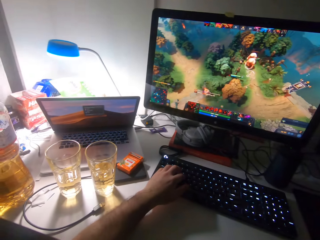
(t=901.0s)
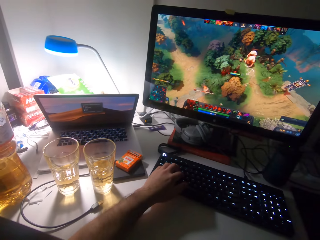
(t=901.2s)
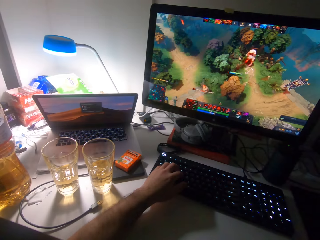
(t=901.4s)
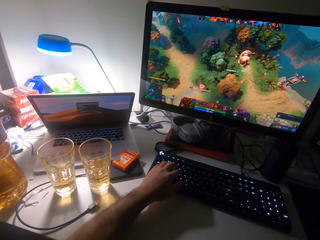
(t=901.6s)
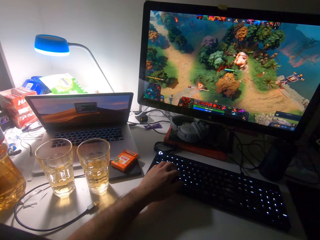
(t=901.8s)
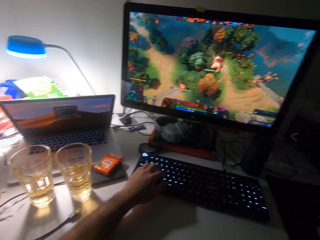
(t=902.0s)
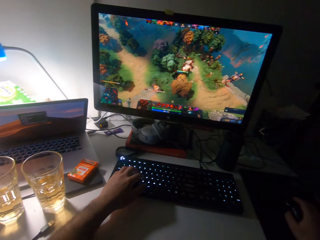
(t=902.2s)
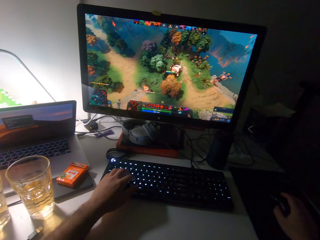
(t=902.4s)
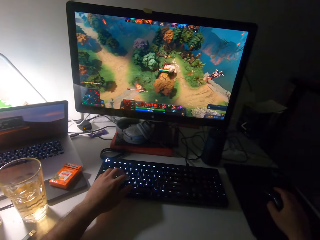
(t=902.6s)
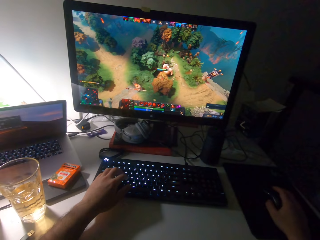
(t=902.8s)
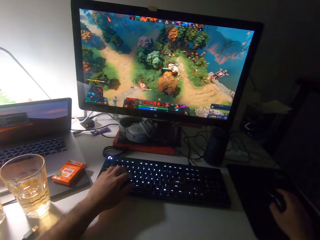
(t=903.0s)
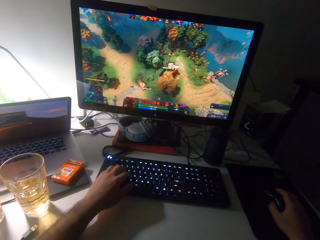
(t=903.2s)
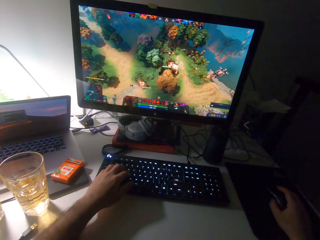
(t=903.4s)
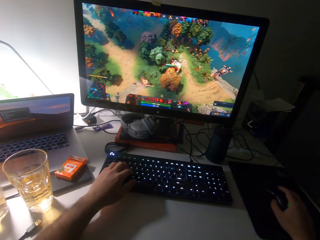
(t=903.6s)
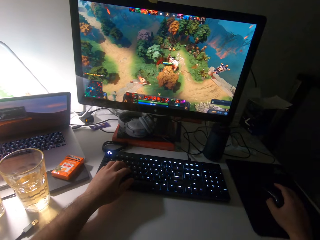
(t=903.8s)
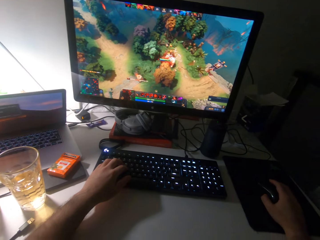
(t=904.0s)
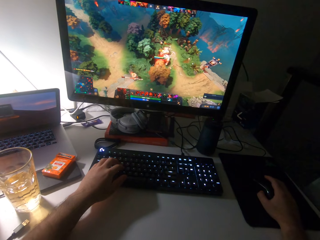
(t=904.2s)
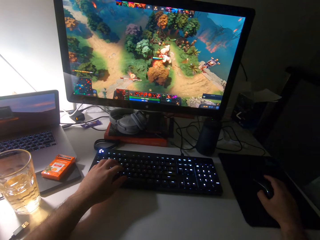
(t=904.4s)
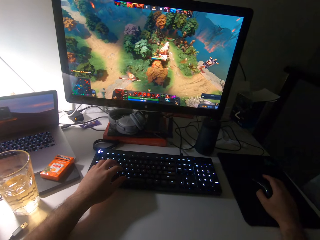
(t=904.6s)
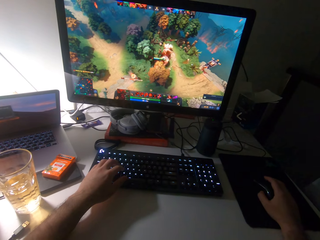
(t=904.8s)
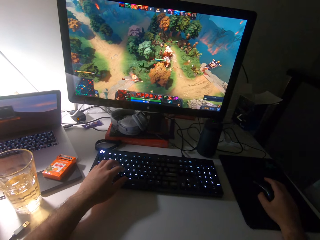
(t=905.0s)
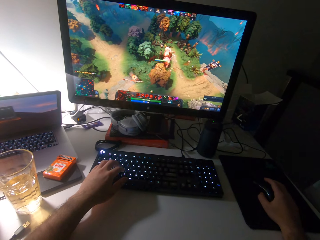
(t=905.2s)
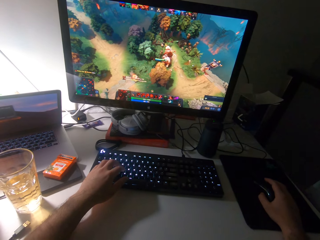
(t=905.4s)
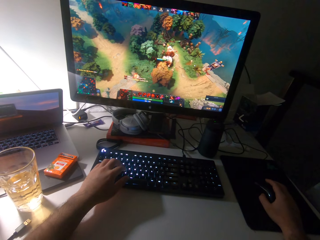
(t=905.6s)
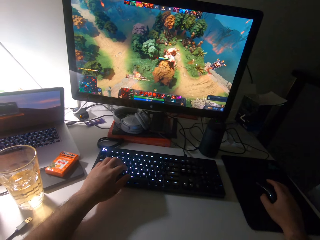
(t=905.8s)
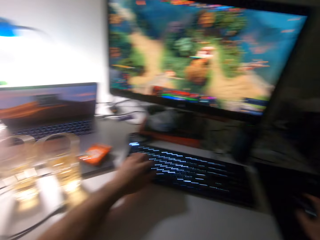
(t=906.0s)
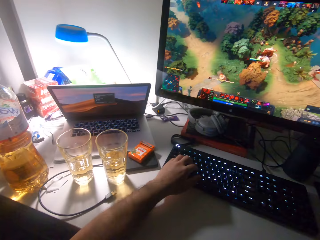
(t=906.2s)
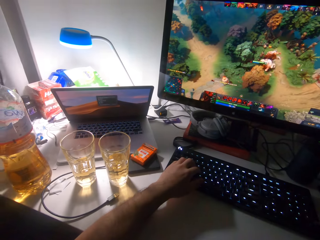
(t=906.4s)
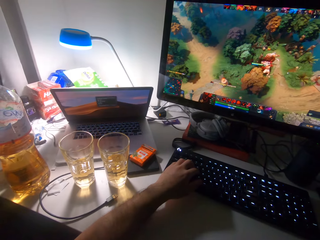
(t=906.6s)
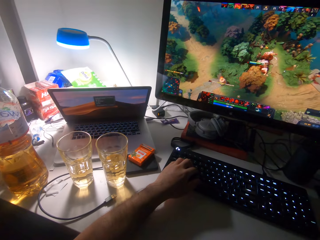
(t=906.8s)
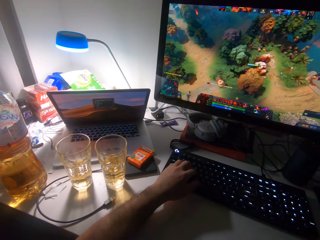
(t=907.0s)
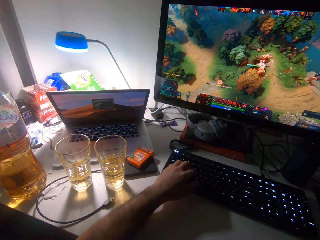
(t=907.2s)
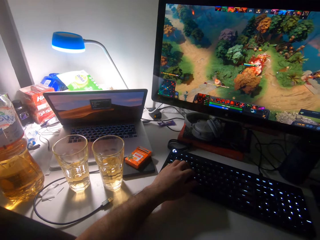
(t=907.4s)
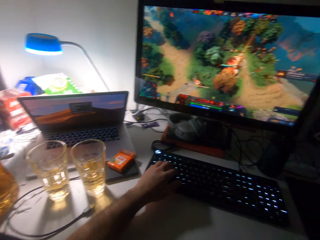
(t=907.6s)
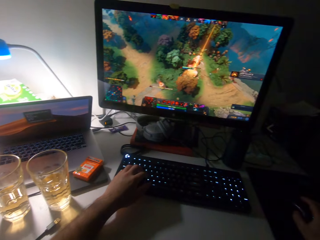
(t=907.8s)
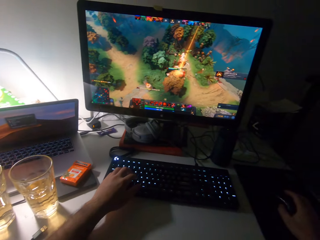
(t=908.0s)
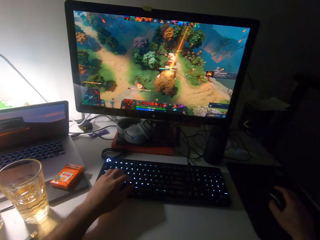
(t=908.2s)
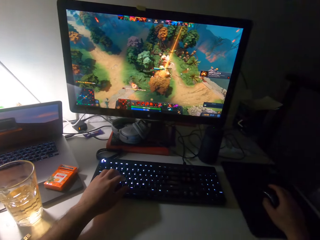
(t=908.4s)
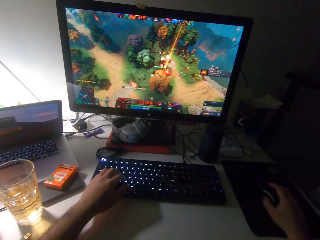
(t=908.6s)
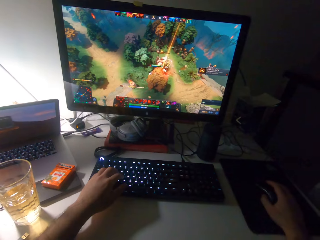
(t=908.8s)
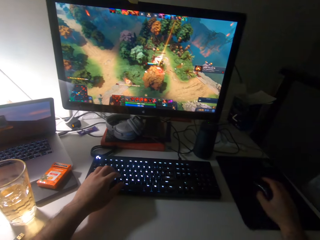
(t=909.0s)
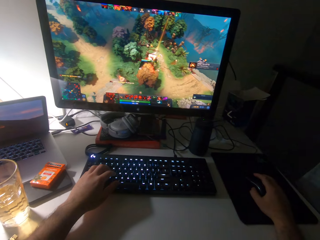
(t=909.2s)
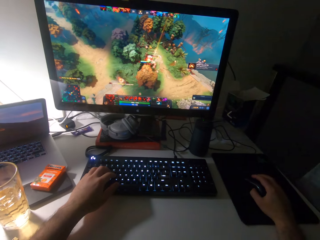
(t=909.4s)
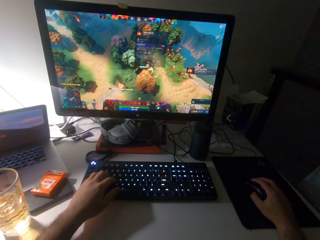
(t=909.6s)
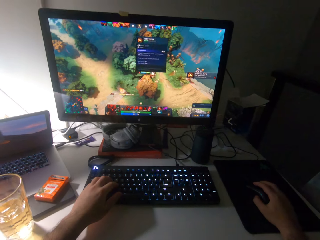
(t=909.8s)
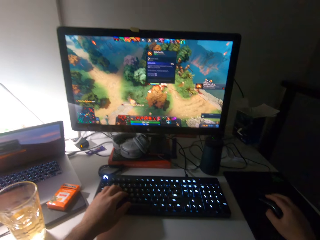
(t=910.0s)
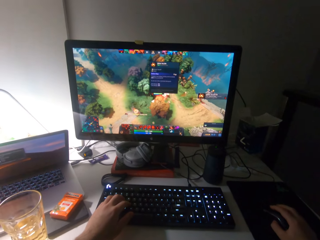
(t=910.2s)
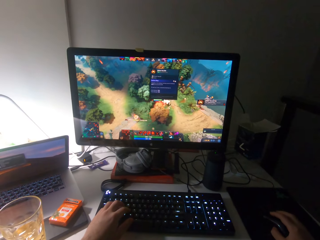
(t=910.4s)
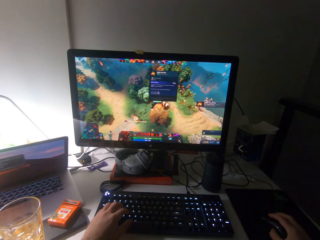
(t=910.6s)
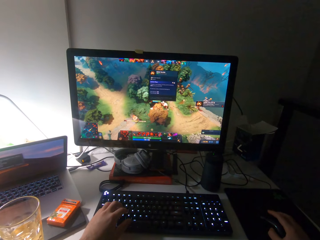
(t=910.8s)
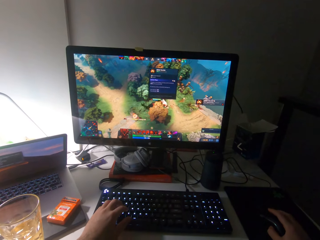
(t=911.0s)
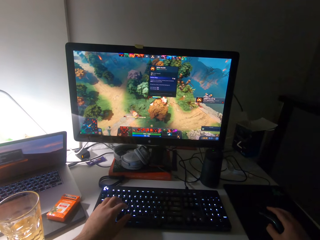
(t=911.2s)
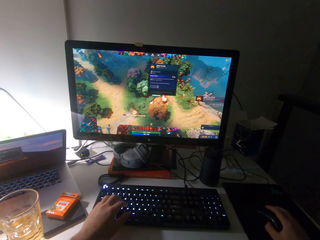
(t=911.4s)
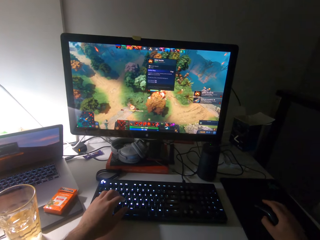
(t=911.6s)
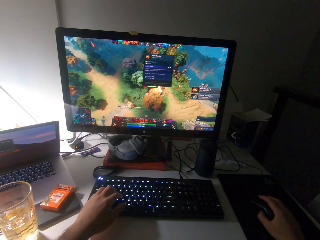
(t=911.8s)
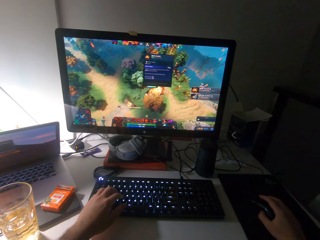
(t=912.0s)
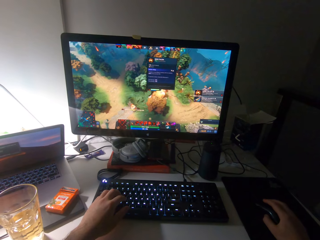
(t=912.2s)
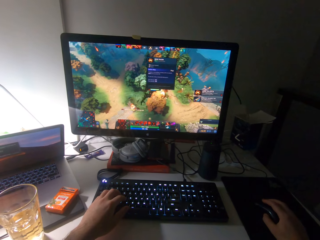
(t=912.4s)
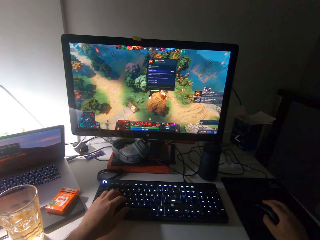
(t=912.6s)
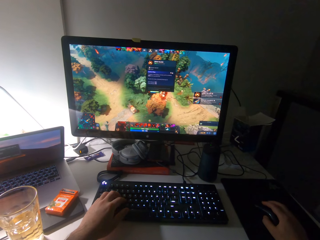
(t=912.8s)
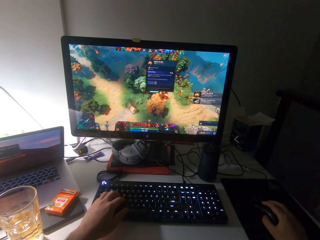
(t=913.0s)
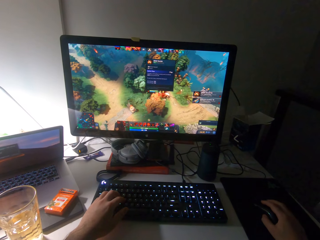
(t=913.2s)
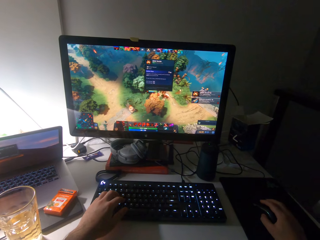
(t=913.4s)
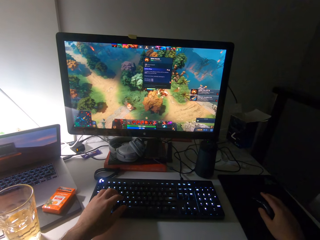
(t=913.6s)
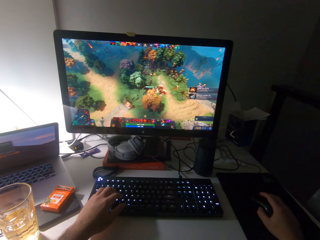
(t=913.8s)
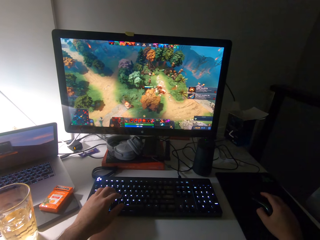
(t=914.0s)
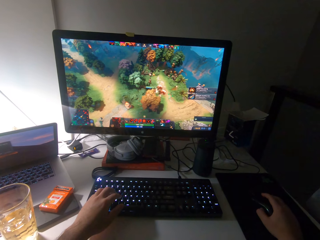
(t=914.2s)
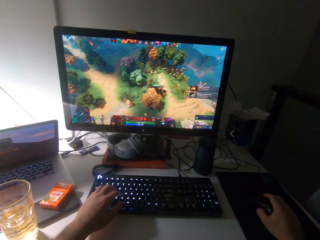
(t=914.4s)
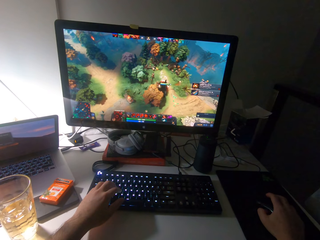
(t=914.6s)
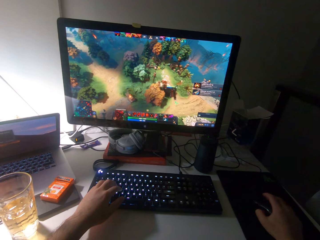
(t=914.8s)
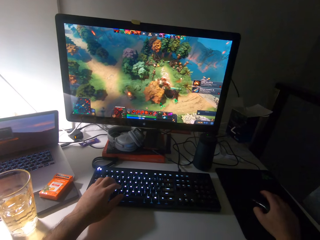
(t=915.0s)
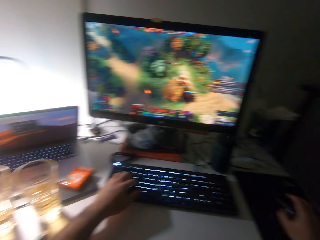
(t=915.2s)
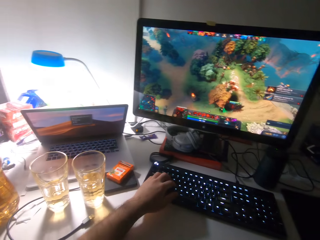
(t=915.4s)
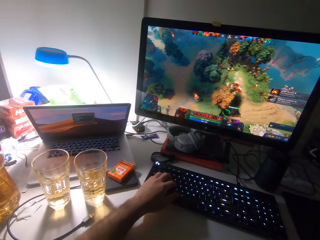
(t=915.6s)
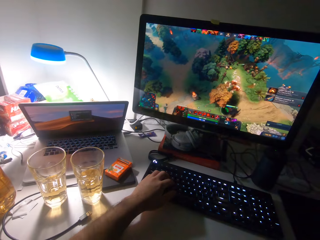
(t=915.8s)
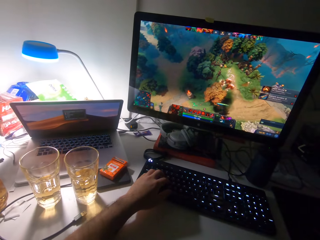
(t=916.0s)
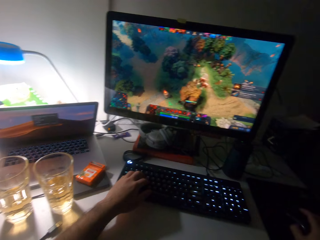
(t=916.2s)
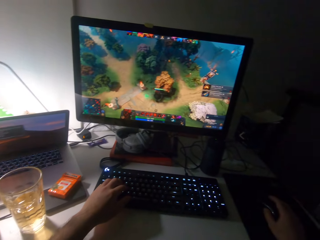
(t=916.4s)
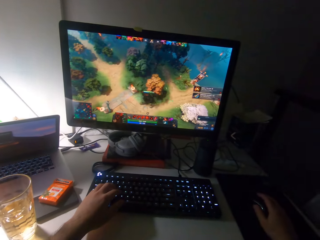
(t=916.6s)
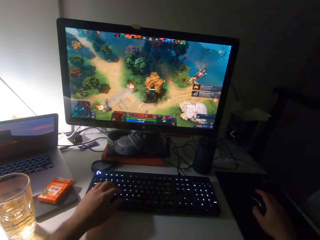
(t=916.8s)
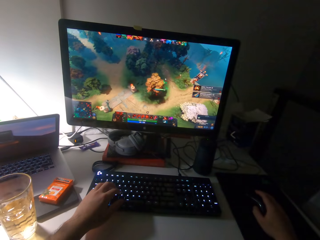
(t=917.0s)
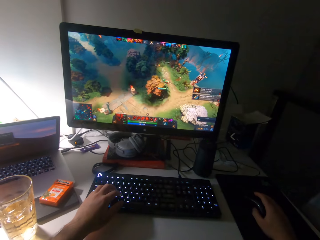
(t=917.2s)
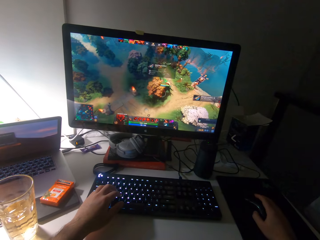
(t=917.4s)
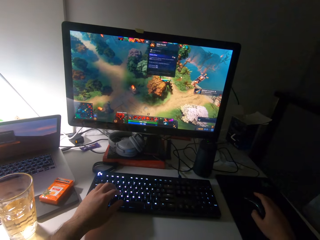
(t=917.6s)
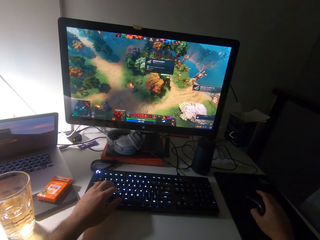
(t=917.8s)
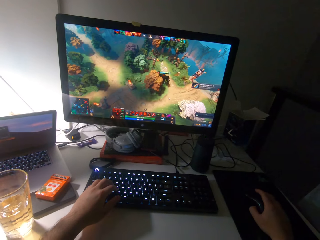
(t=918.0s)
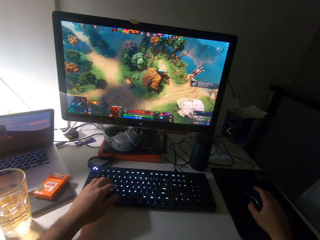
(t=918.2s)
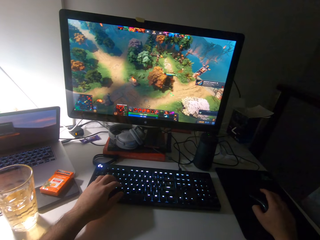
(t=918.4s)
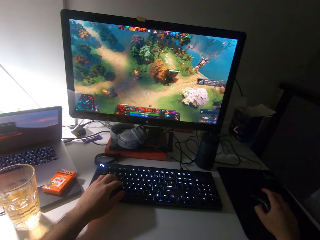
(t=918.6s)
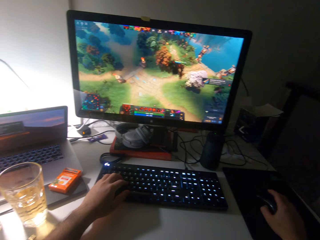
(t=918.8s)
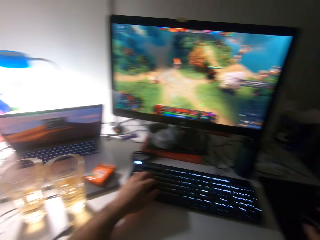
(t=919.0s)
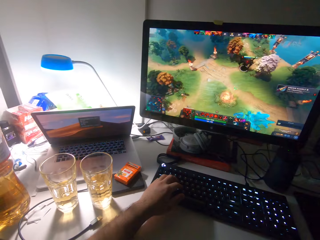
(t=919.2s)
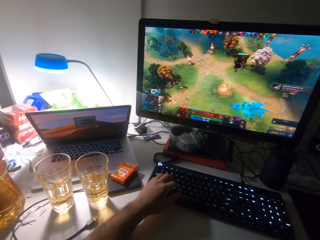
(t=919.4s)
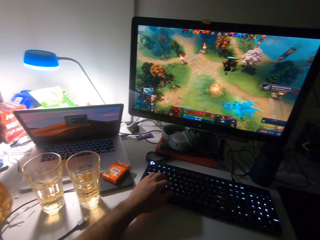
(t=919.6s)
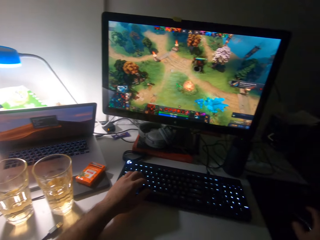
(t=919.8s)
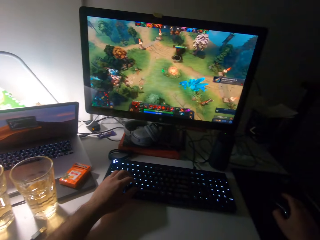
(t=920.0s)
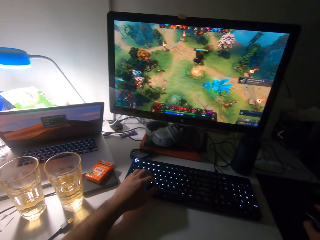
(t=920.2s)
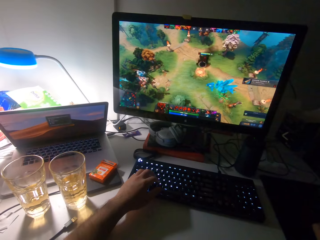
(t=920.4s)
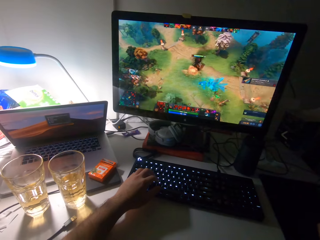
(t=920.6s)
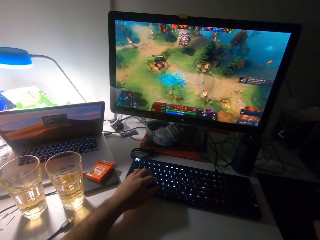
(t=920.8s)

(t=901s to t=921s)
The camera wearer looks at the computer keyboard. They scroll the computer mouse with the right hand. They play a game on a computer desktop.

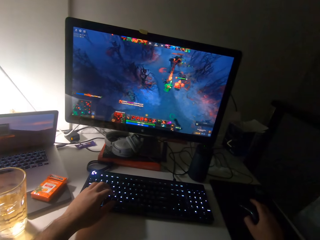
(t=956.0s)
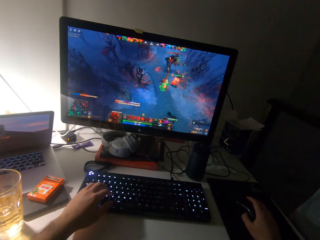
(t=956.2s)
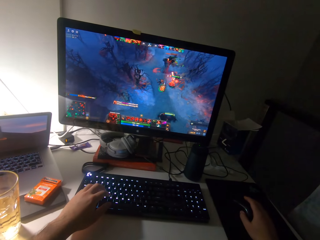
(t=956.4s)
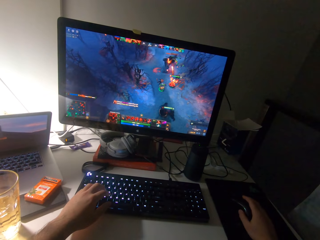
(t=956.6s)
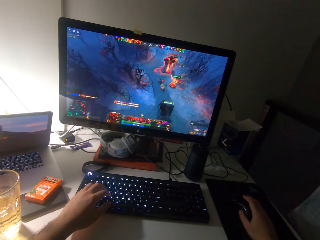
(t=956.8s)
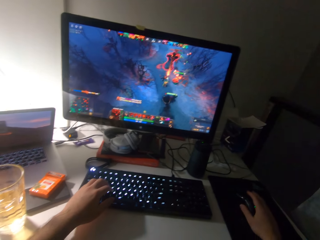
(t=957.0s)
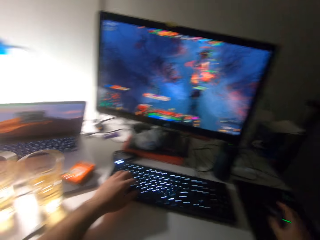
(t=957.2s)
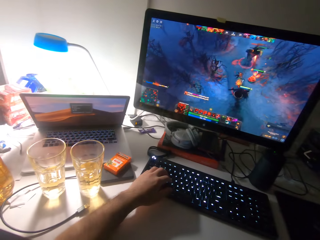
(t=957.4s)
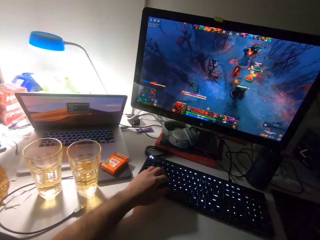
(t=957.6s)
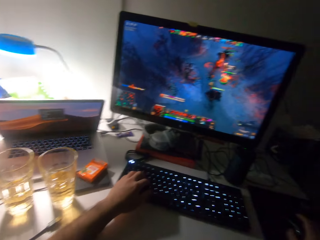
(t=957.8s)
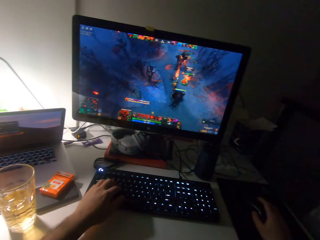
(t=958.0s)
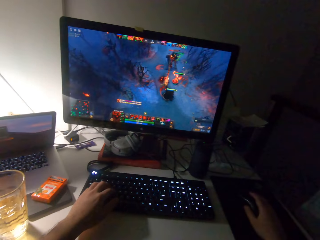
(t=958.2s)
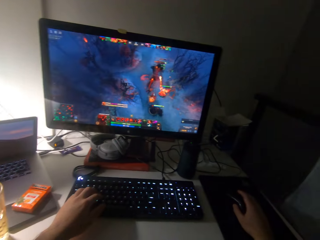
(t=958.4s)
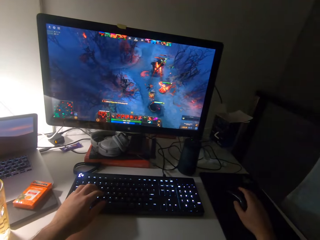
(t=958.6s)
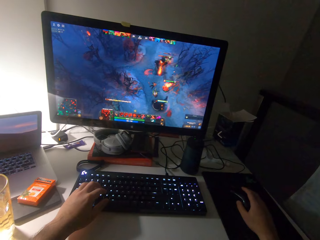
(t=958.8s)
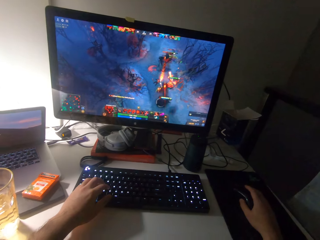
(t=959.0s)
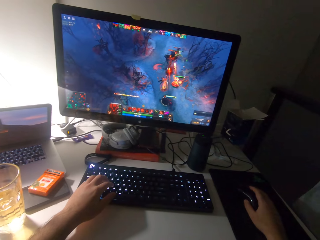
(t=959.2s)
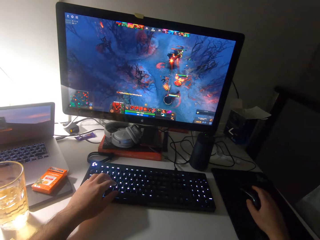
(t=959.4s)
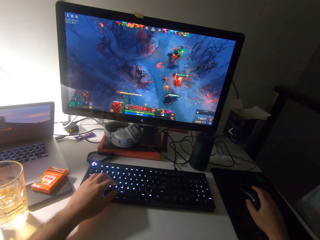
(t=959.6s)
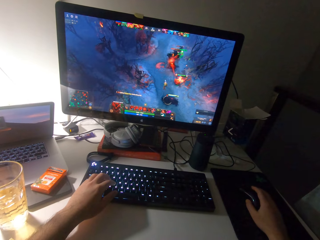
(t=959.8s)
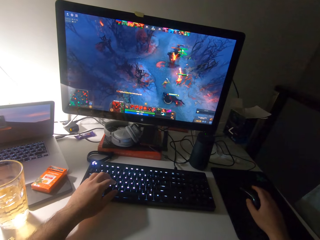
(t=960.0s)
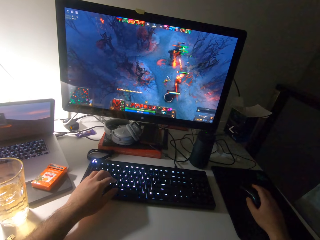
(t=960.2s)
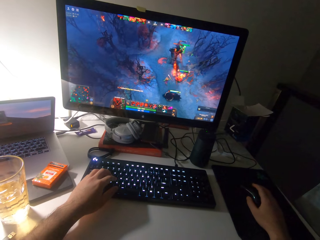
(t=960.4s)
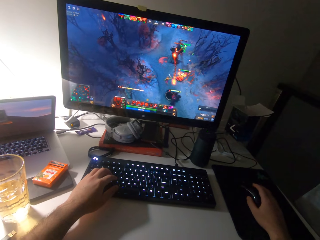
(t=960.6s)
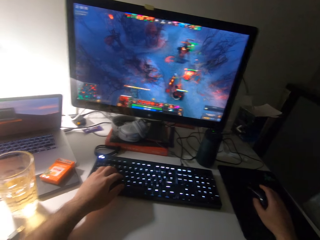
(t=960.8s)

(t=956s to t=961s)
The camera wearer looks at the computer keyboard.
